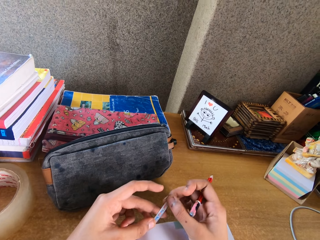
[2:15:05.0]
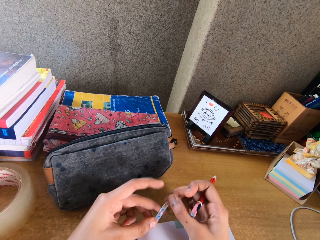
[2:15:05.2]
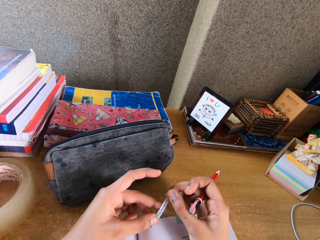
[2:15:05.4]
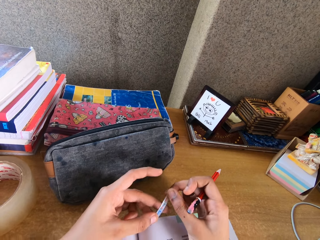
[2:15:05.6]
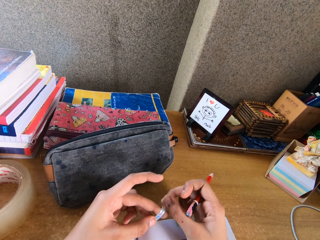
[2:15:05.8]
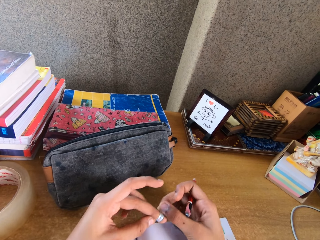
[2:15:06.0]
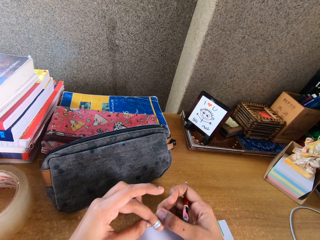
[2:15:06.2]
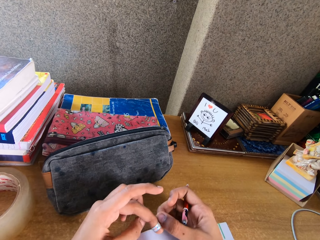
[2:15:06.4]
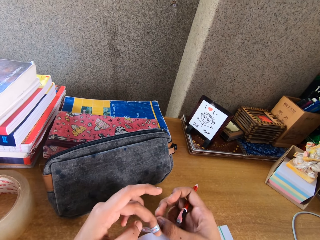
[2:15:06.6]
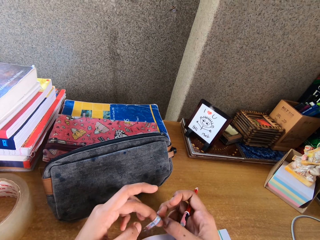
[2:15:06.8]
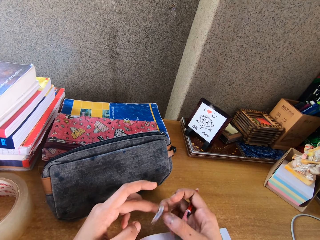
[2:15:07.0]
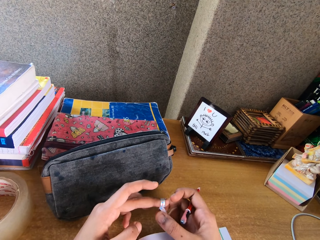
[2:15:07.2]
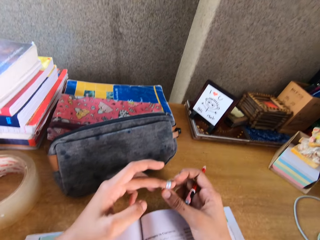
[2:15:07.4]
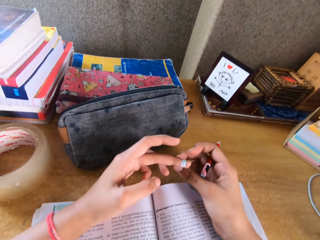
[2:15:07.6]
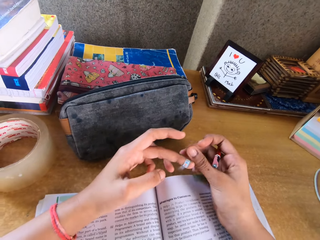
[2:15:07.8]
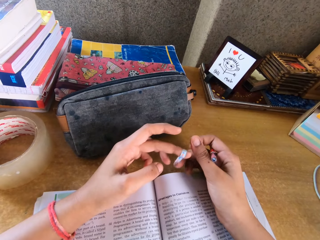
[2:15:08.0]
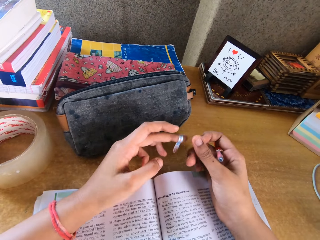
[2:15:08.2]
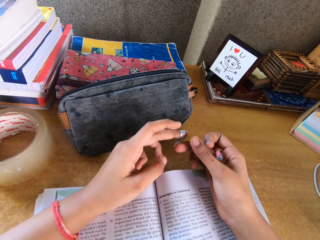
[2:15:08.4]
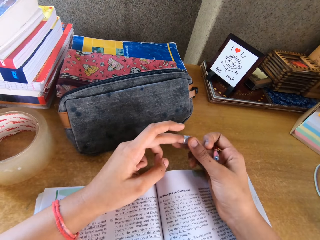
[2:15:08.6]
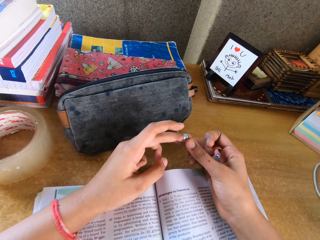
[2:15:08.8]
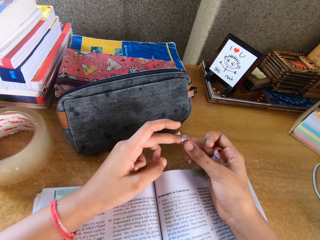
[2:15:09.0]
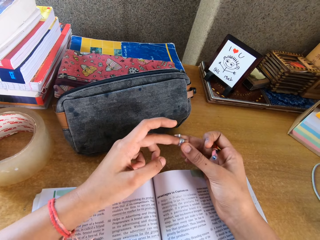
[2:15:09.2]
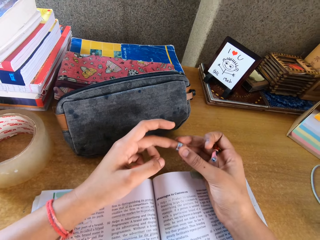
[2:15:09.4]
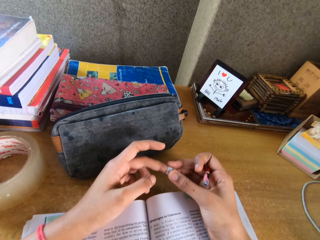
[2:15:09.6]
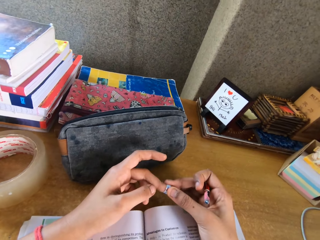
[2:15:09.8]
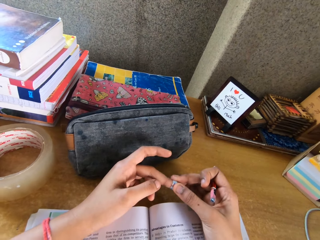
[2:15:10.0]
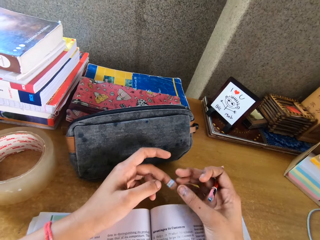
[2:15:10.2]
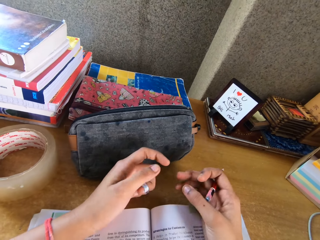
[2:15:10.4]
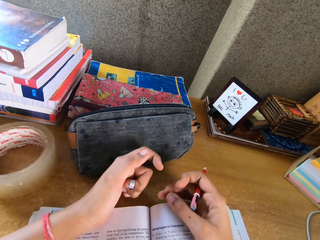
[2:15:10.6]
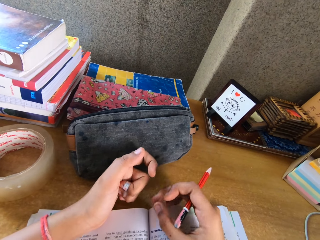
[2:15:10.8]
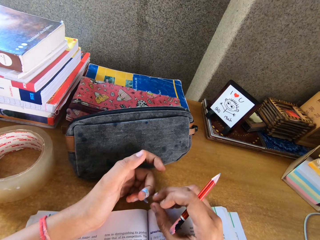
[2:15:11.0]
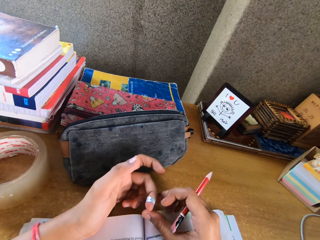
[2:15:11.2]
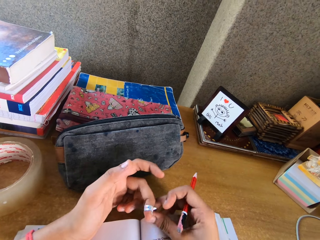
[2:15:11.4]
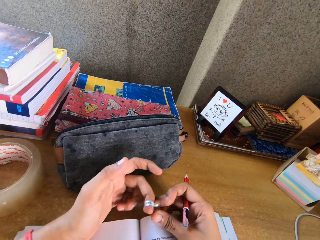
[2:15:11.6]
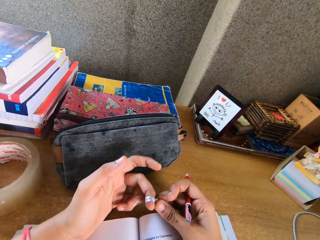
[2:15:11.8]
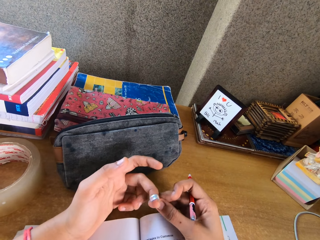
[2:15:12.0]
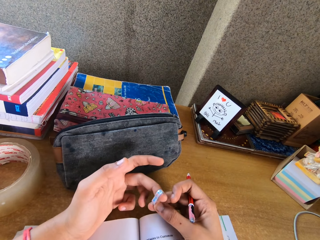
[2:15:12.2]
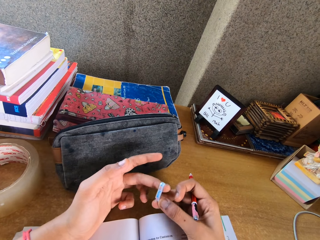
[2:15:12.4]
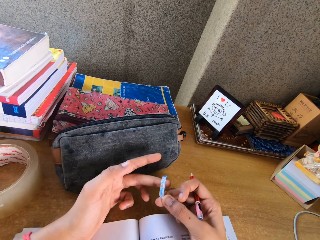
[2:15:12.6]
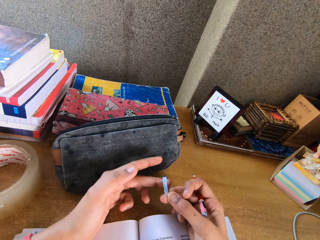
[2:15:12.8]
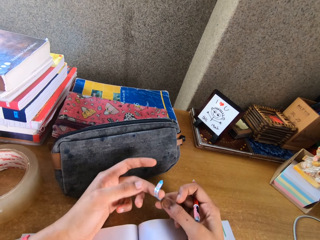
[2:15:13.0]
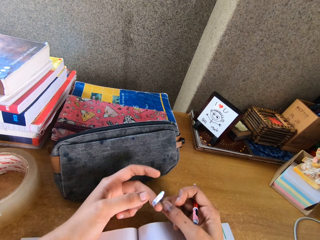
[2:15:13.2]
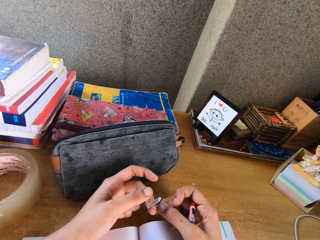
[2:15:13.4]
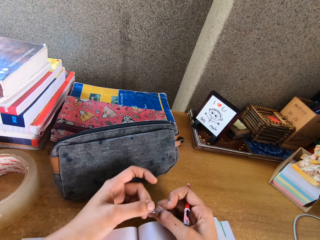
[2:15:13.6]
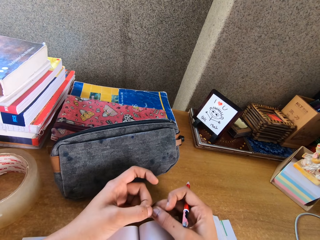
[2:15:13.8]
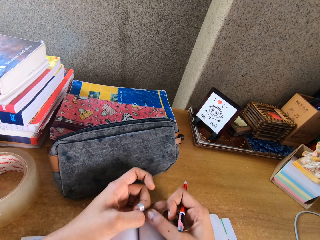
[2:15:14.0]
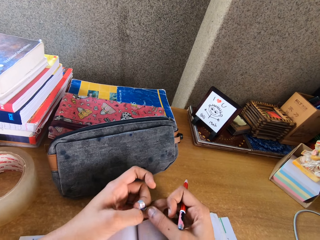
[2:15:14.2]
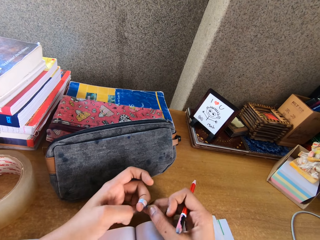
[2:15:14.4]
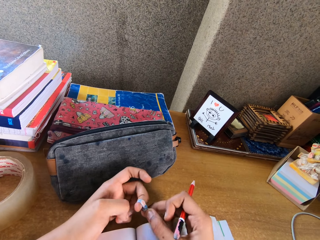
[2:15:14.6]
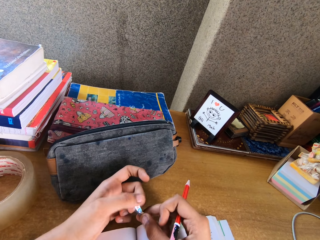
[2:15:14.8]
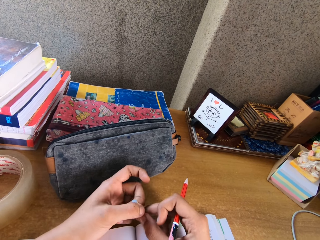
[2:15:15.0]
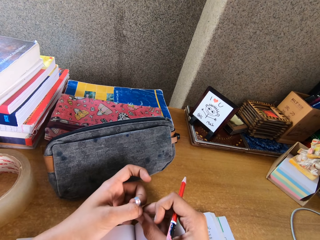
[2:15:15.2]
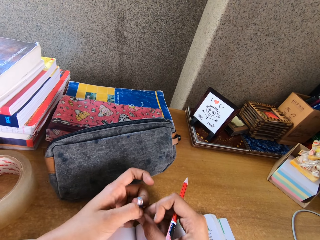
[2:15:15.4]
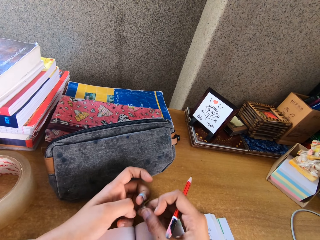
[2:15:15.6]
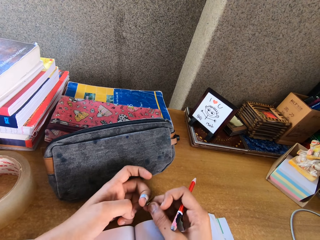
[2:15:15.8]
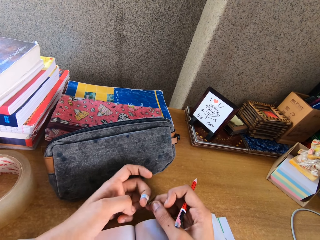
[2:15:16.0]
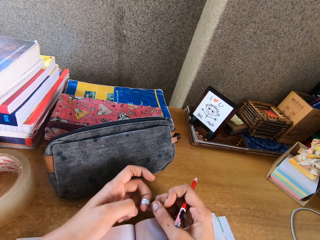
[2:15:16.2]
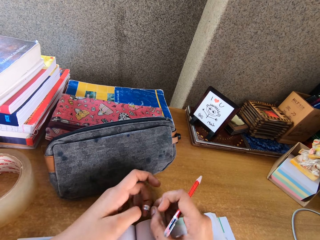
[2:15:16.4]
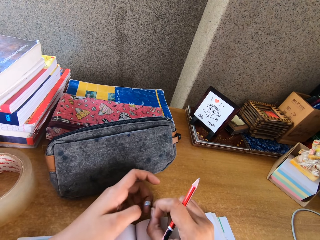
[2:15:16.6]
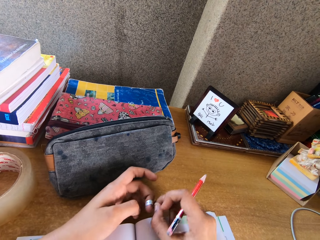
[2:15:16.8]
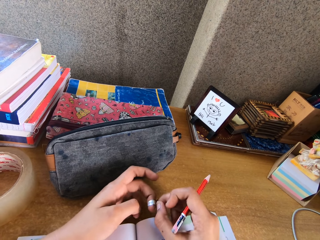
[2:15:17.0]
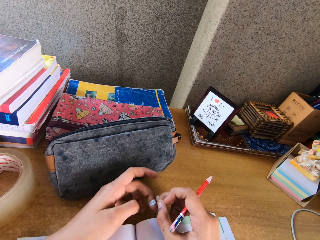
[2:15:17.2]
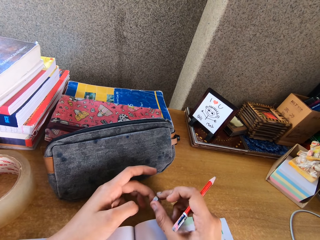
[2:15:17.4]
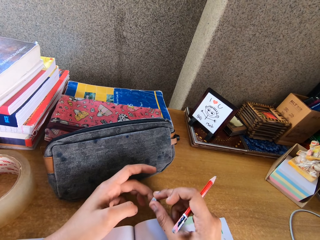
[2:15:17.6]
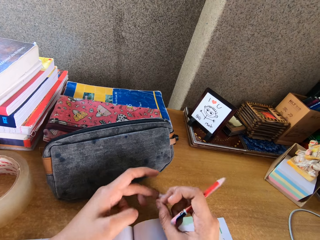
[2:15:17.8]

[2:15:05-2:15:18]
The camera wearer touches something.

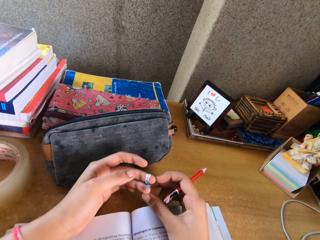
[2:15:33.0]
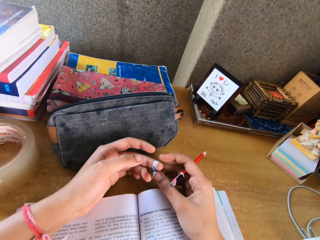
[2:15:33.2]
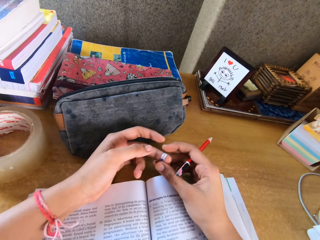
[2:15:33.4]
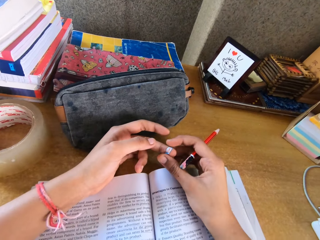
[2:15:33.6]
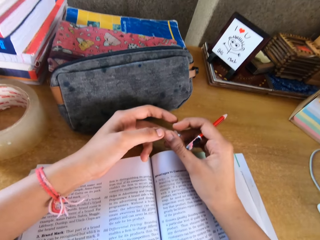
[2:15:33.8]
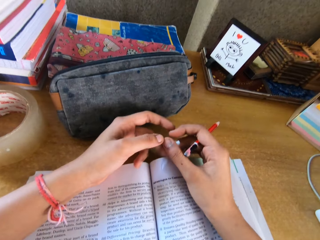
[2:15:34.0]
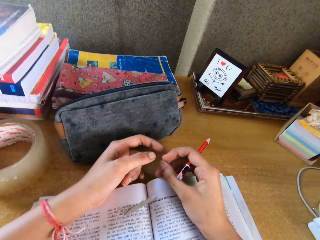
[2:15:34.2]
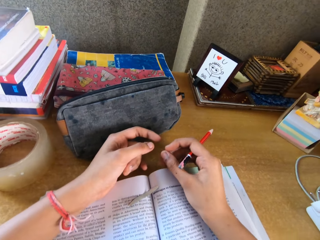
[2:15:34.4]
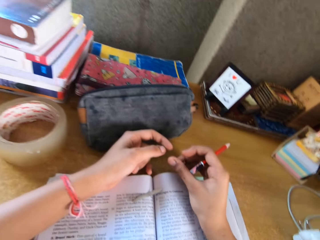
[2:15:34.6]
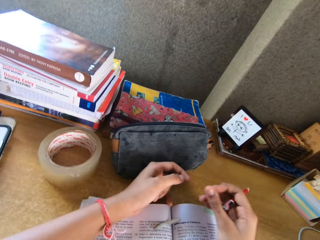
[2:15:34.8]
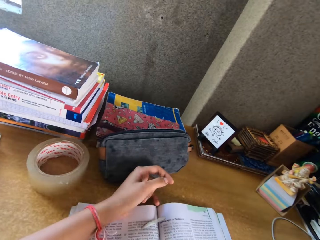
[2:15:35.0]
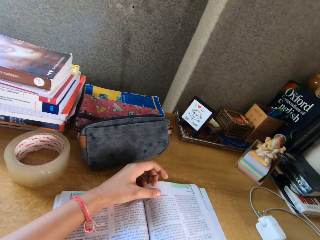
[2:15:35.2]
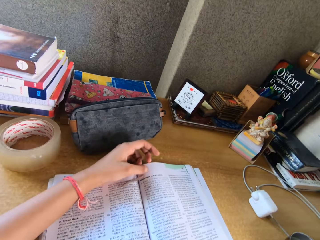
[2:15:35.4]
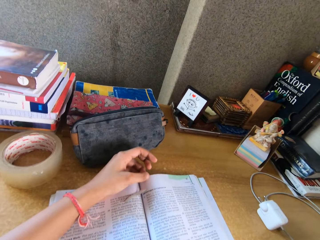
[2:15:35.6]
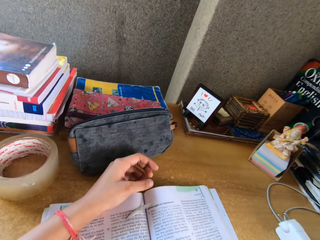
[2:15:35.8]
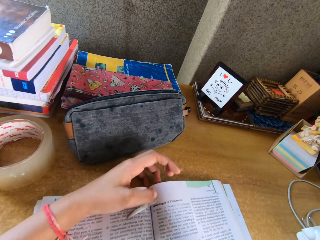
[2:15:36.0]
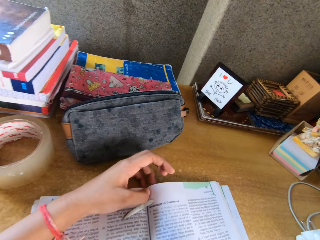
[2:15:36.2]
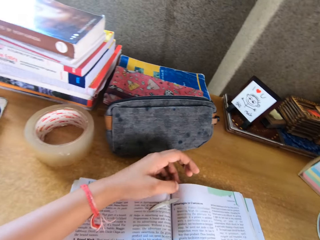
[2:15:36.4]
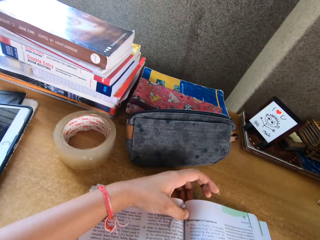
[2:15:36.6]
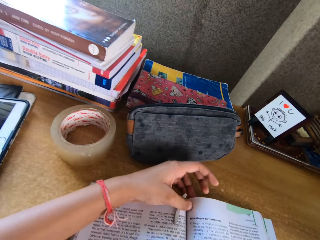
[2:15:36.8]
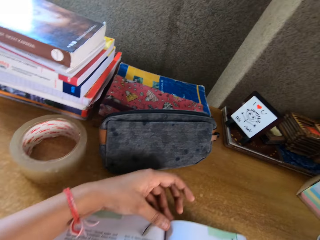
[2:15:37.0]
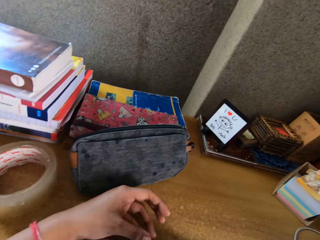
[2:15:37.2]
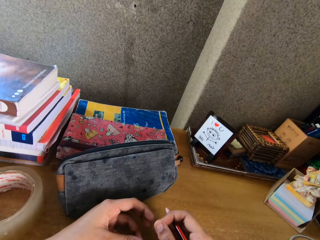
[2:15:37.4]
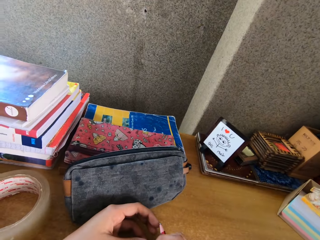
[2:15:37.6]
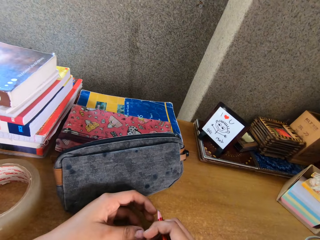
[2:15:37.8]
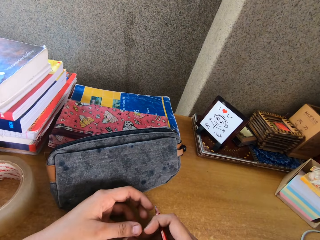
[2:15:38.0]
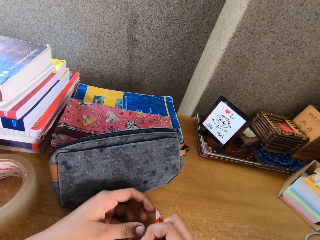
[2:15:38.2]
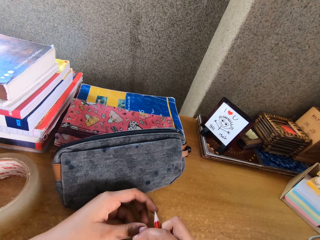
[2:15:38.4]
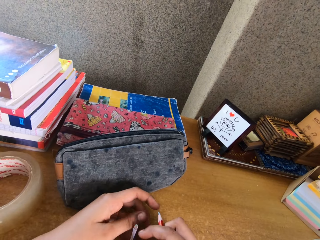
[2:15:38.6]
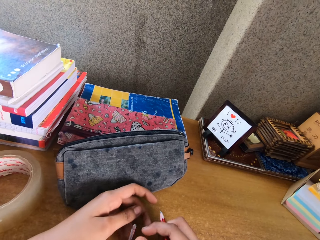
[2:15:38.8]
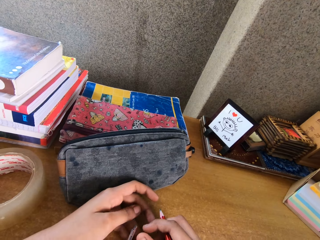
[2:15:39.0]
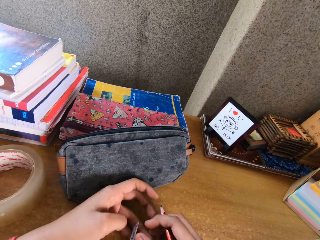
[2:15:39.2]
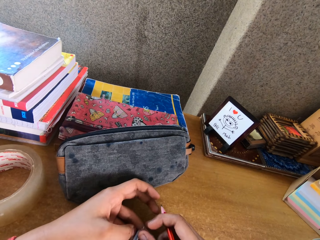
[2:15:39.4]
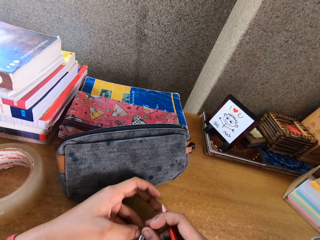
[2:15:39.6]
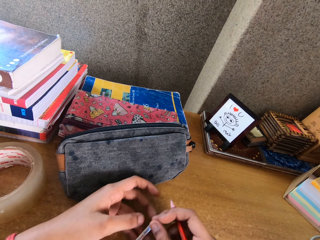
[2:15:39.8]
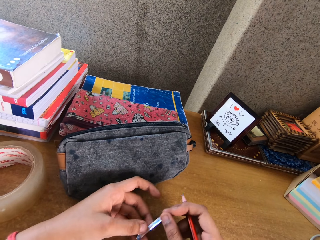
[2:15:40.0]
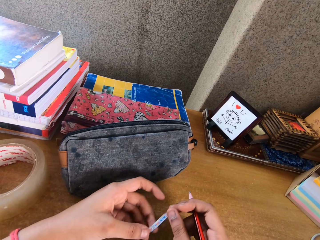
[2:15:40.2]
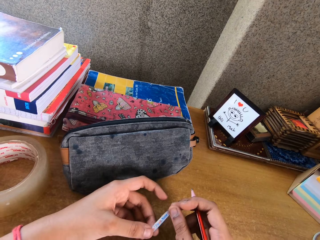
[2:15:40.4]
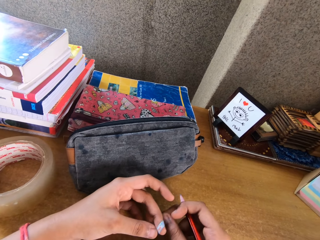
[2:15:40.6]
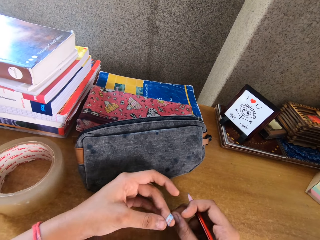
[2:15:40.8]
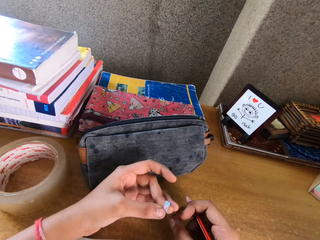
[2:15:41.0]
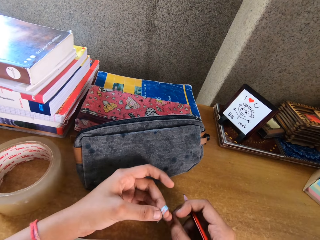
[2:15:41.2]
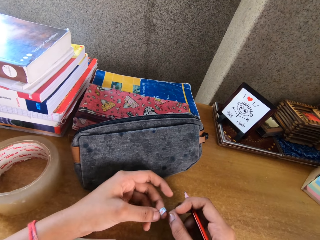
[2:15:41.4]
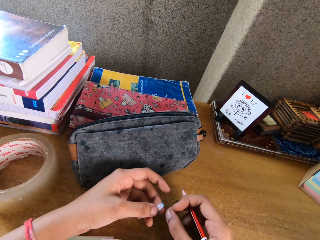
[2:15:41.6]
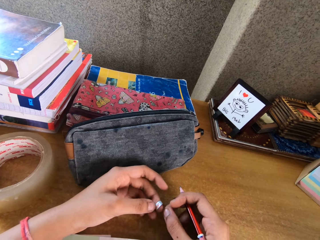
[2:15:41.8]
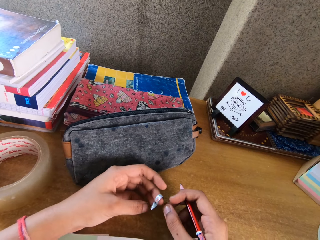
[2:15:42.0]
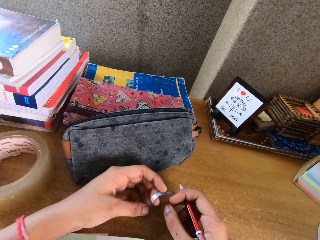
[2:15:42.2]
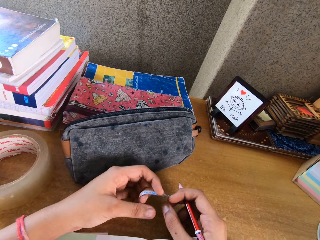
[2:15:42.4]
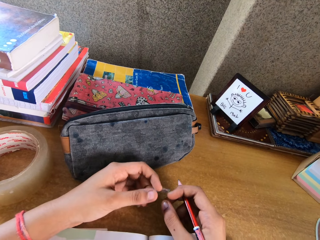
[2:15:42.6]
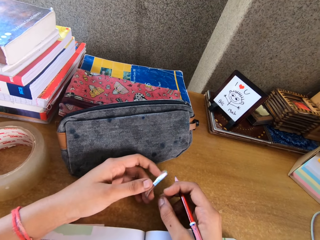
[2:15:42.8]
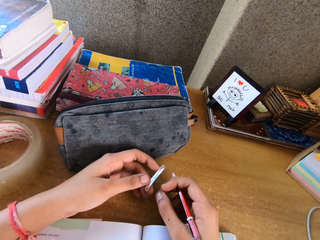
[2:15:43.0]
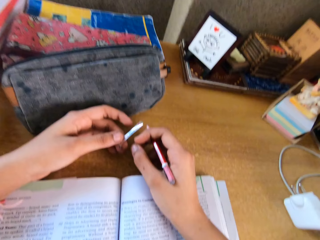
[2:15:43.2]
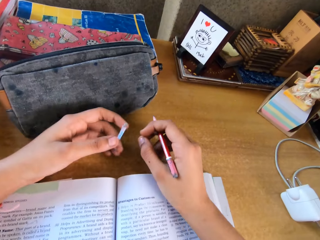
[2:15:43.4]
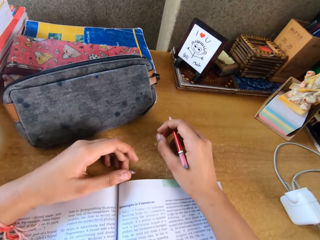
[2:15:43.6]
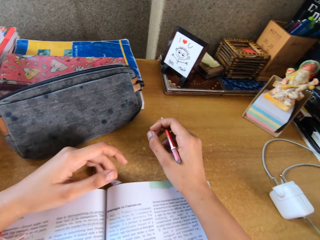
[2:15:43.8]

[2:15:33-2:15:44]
The camera wearer moves her hands.
